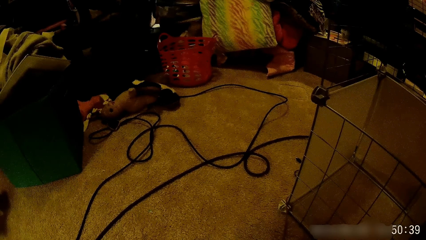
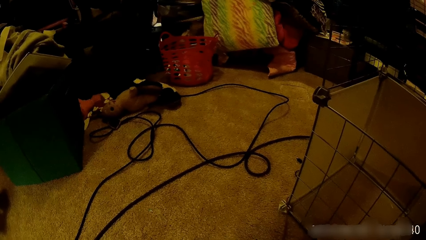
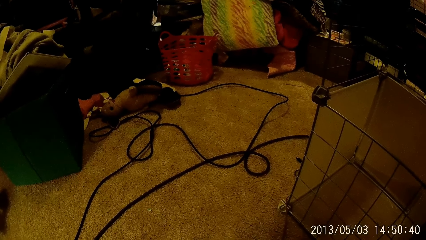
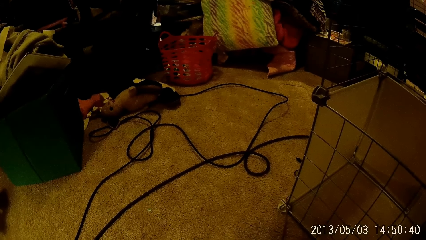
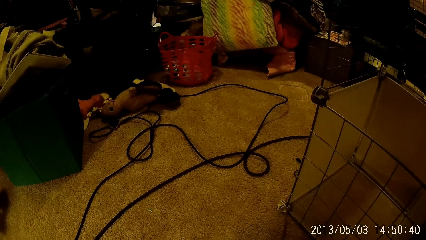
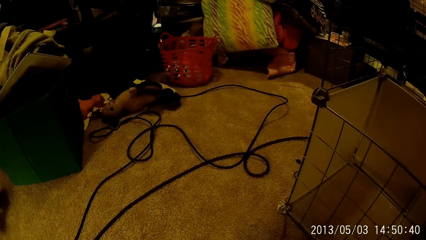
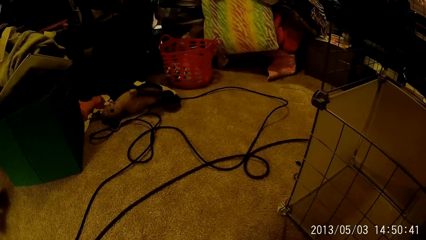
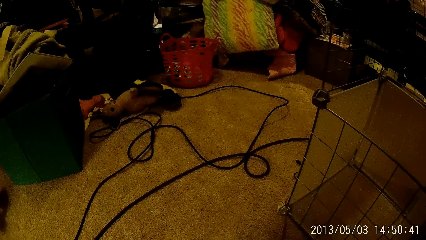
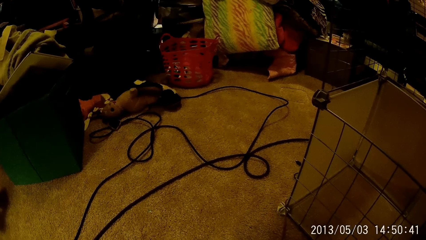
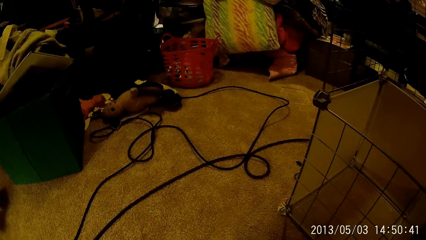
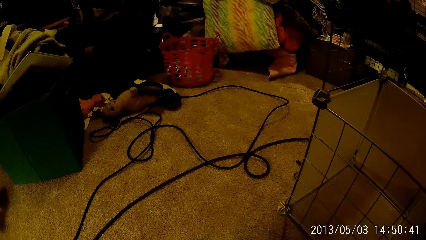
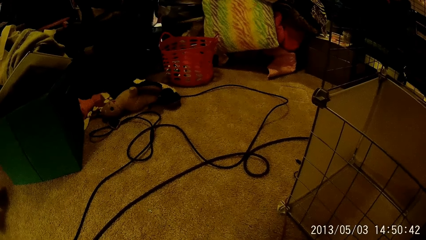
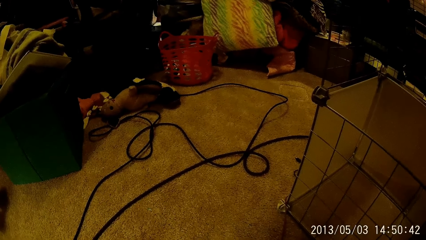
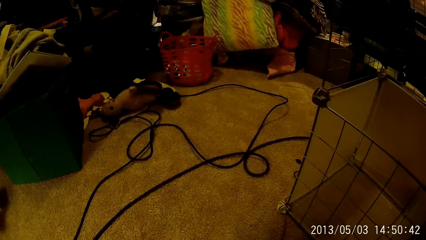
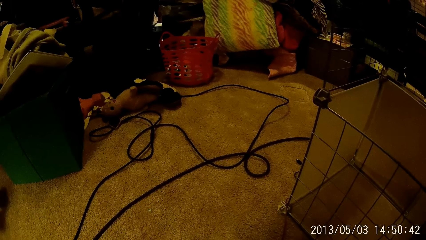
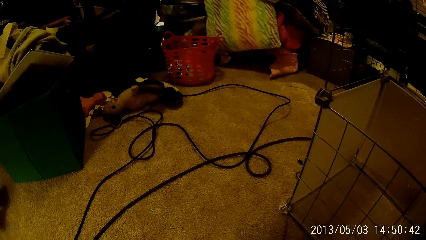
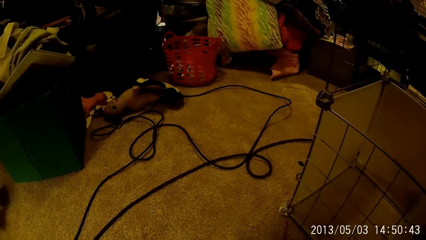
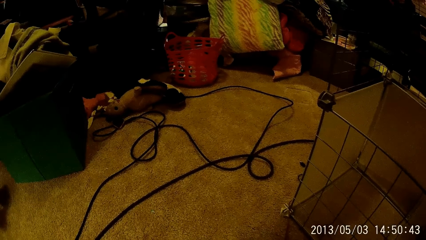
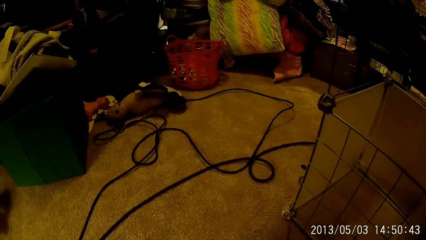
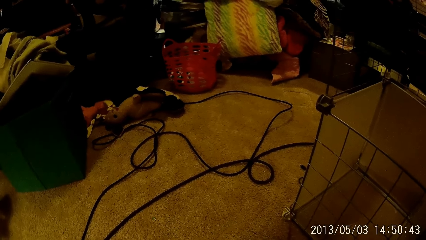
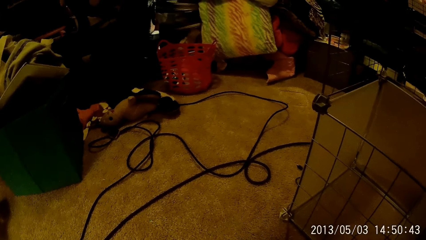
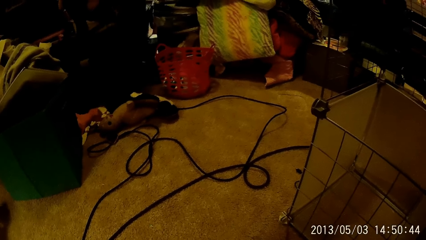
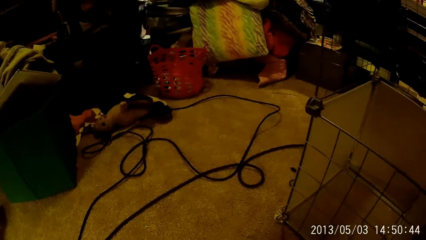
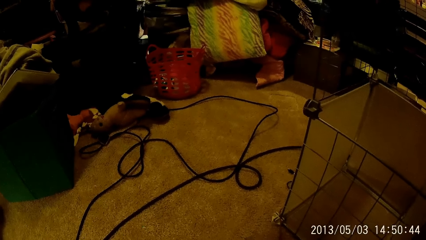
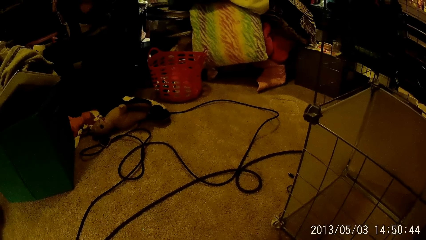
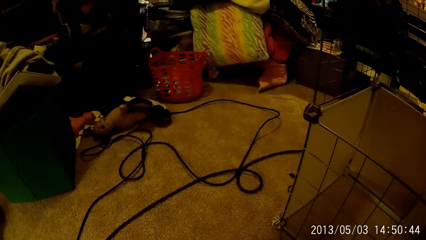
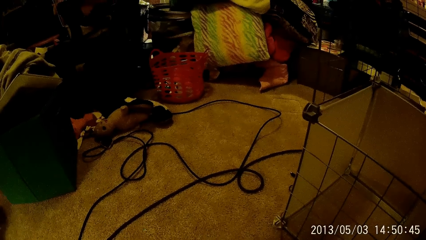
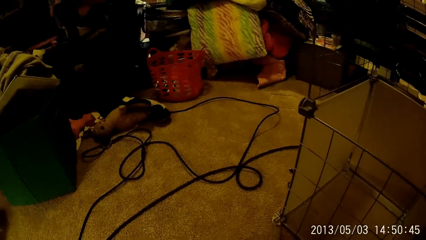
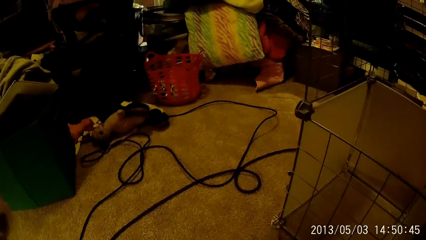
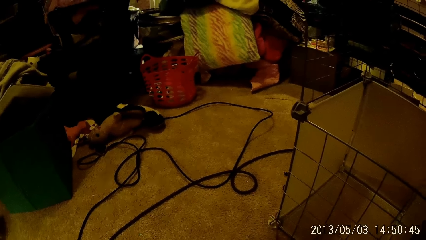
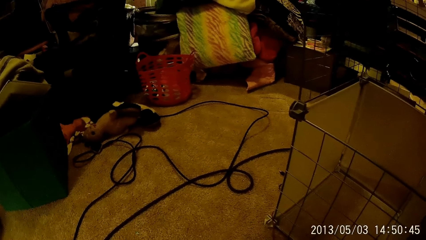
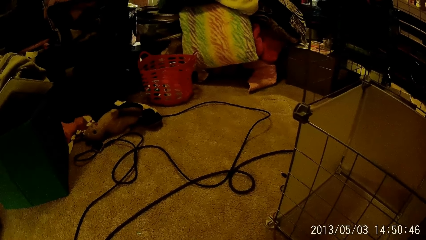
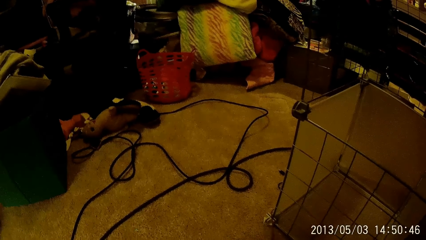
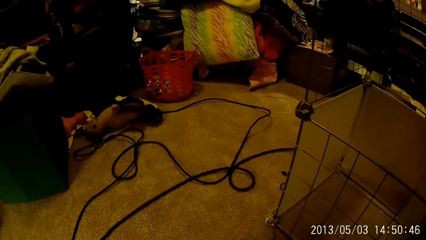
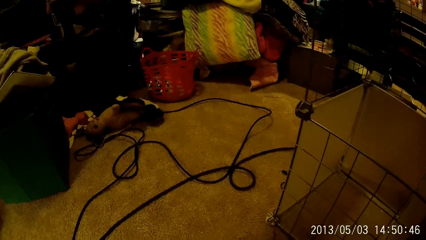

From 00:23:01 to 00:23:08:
The camera wearer stares at the floor.

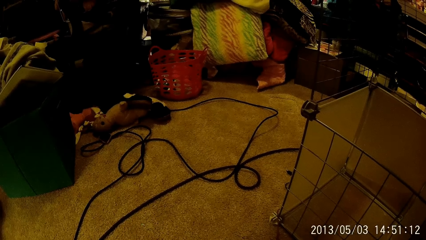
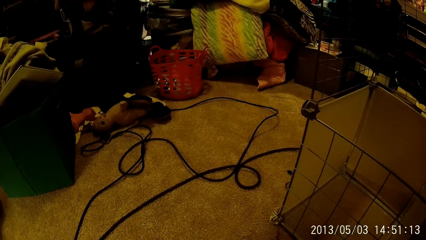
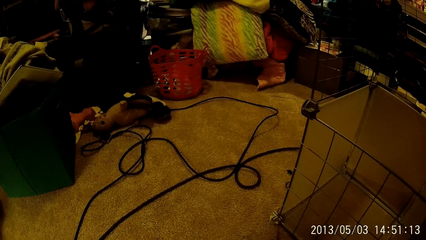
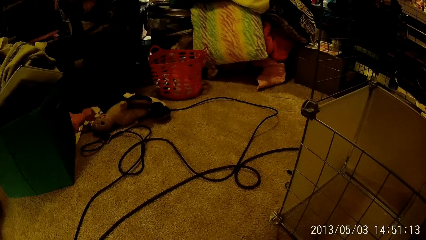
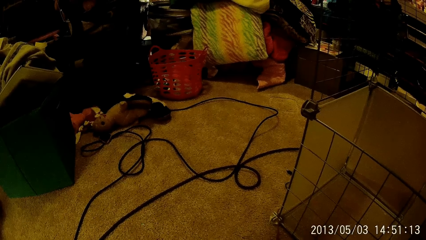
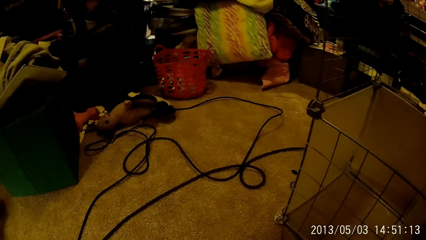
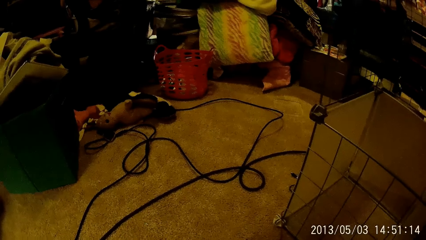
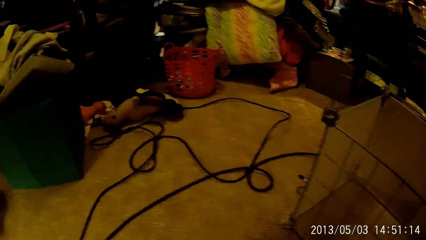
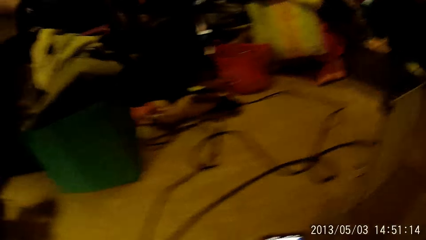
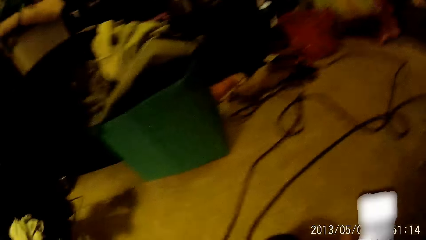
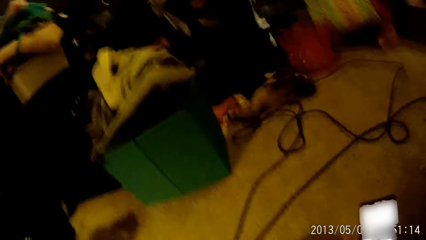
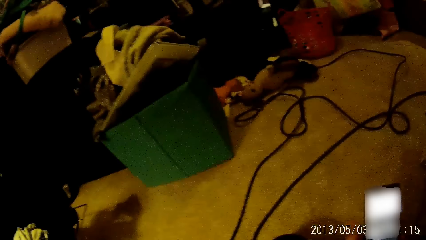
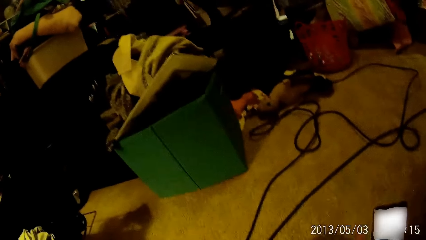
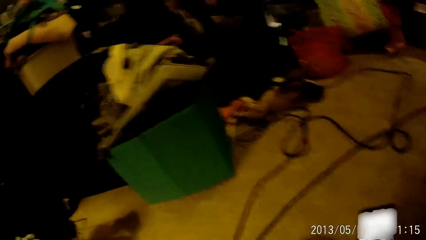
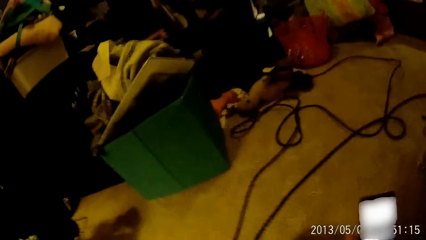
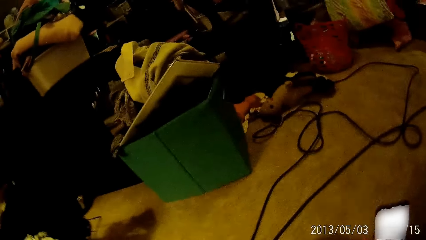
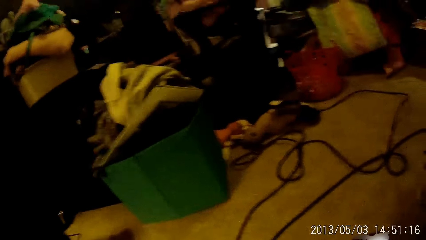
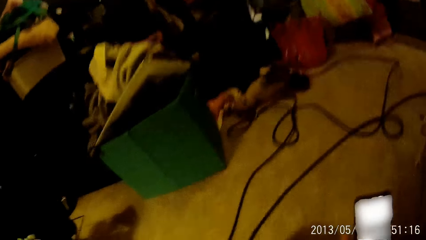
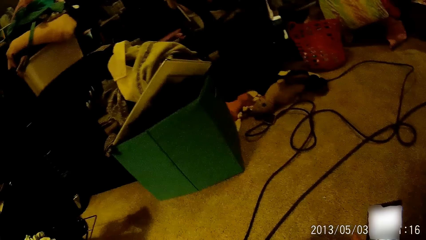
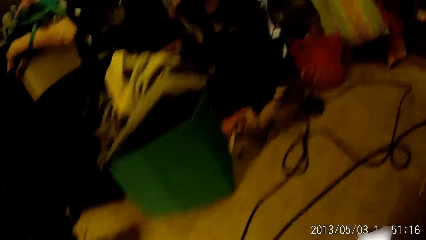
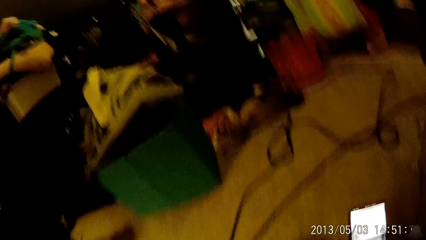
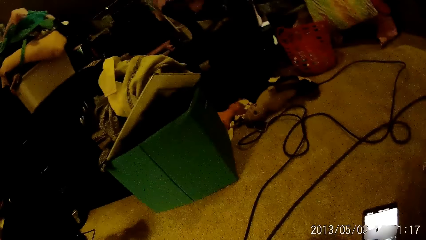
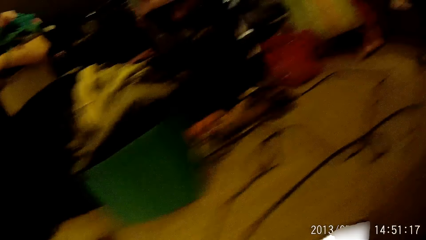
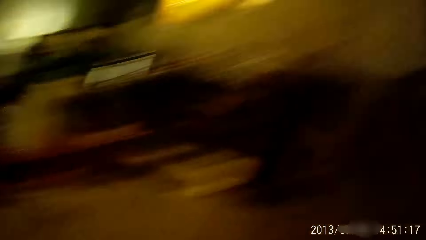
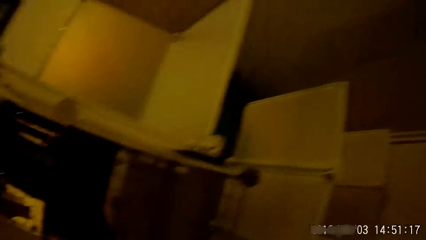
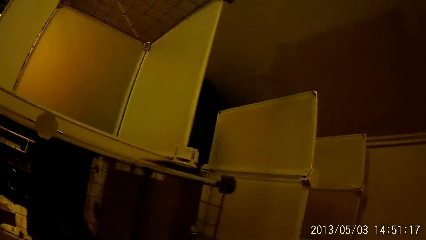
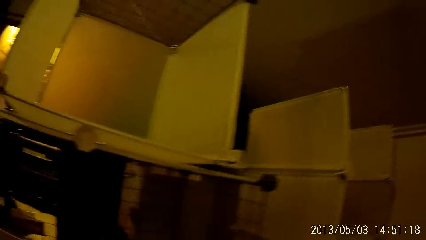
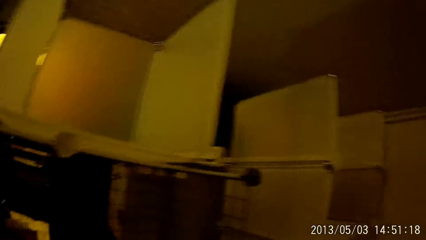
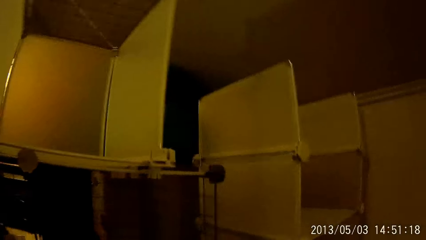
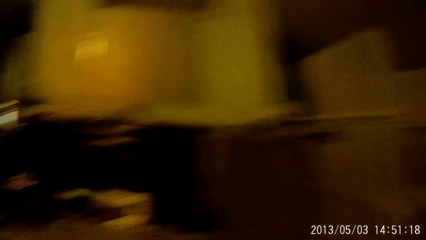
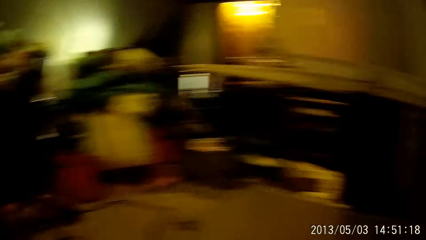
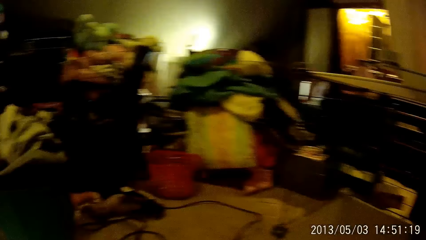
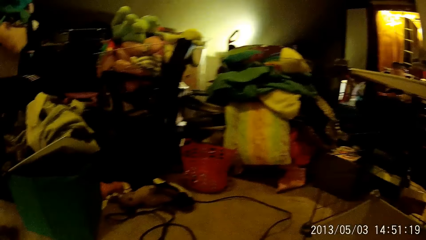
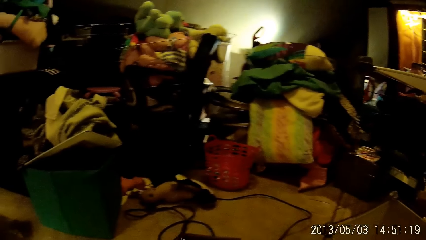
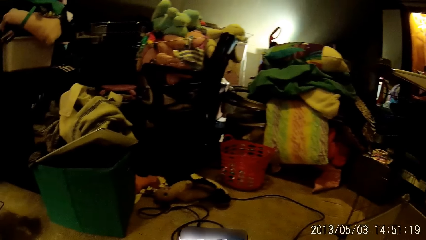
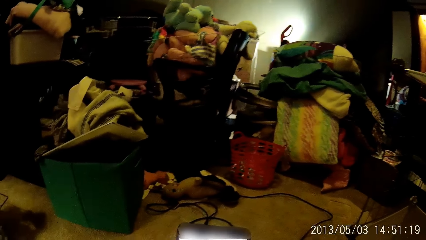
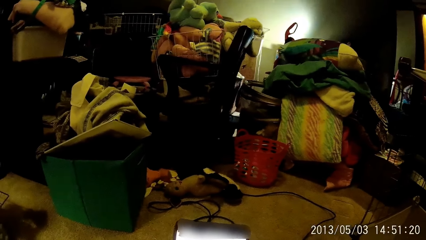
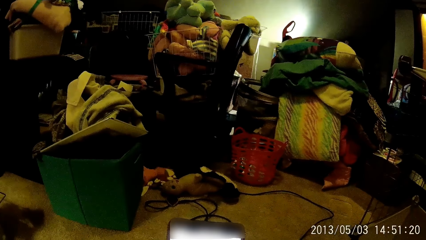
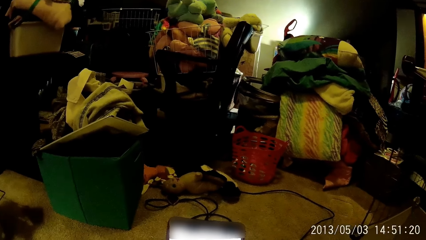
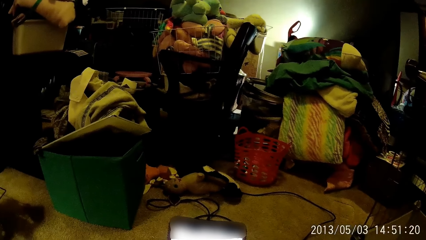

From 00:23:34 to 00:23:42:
The camera wearer scrolls through the phone with his right hand. He stares at the wall. He uses the mobile phone.
